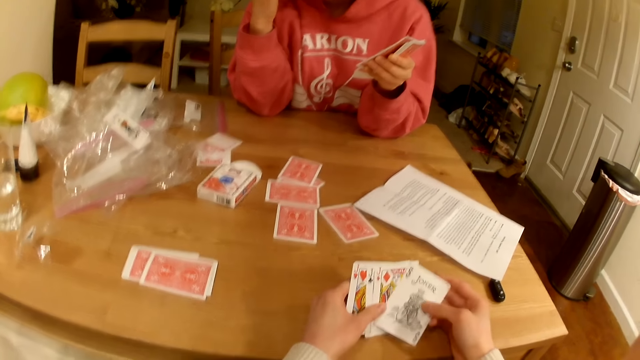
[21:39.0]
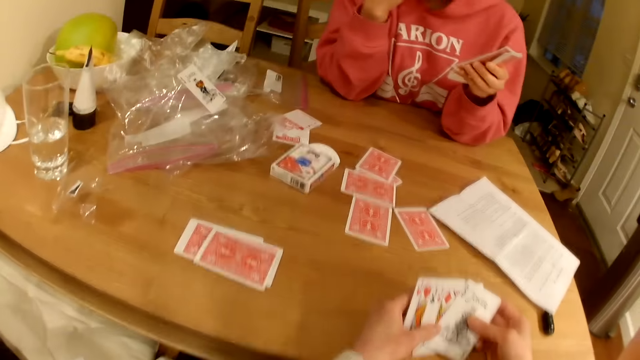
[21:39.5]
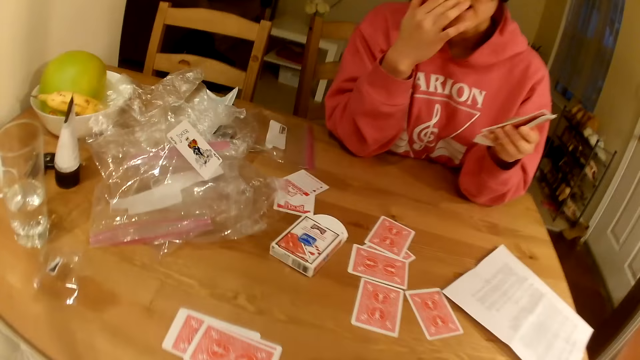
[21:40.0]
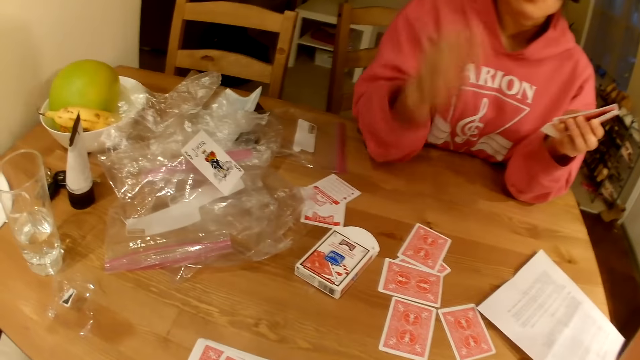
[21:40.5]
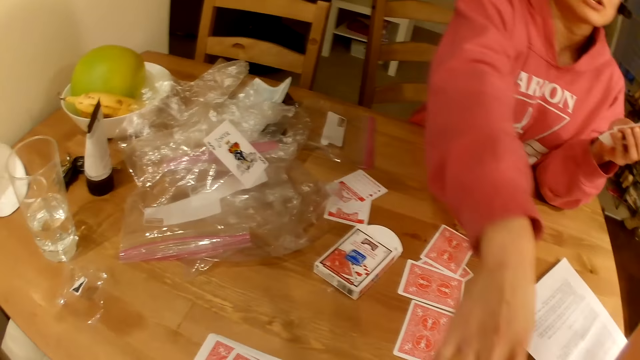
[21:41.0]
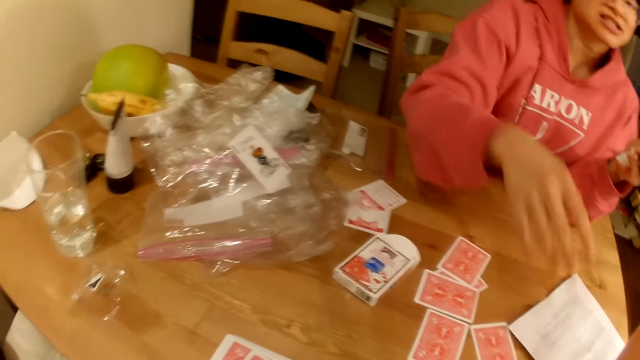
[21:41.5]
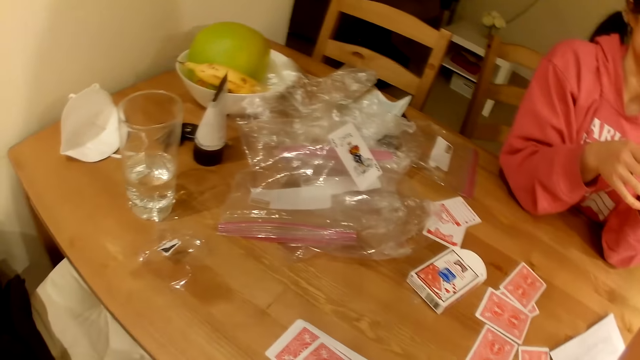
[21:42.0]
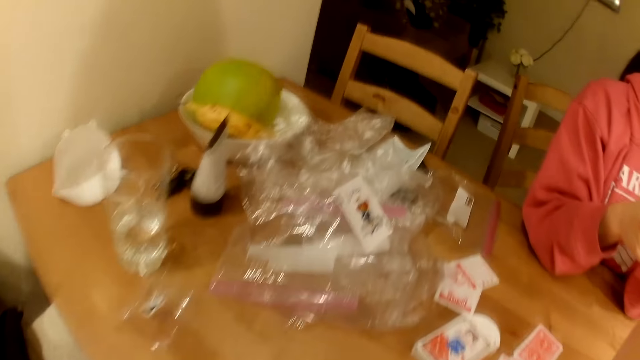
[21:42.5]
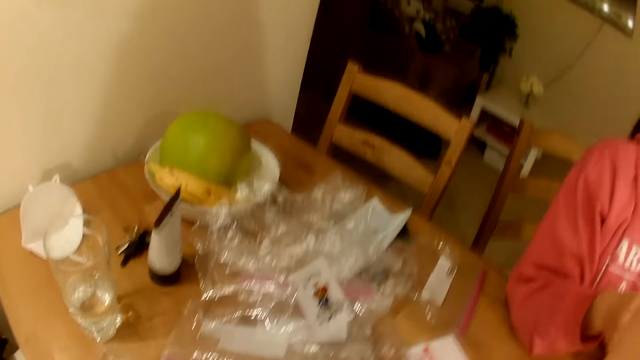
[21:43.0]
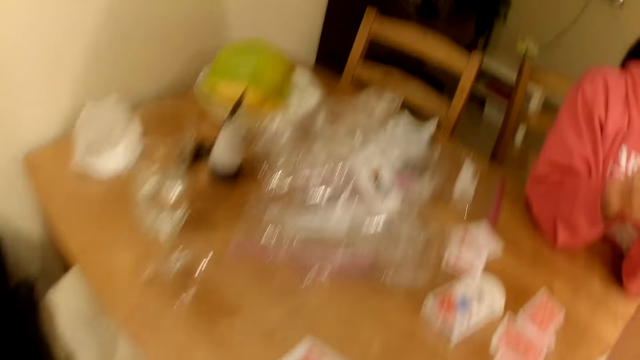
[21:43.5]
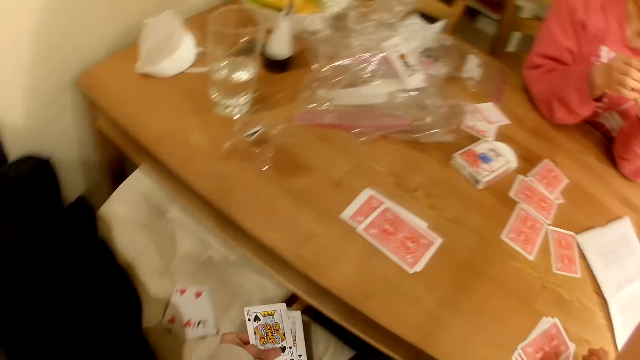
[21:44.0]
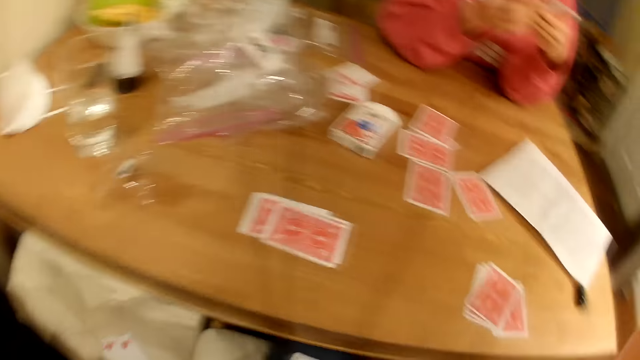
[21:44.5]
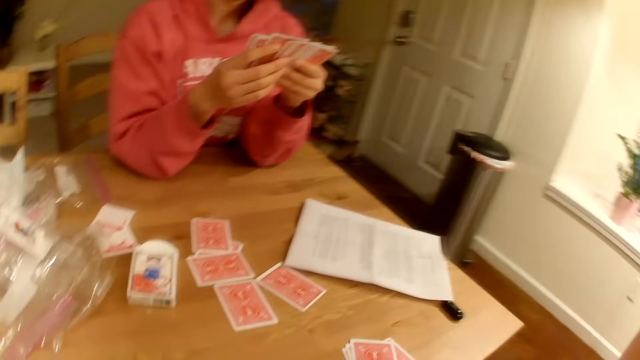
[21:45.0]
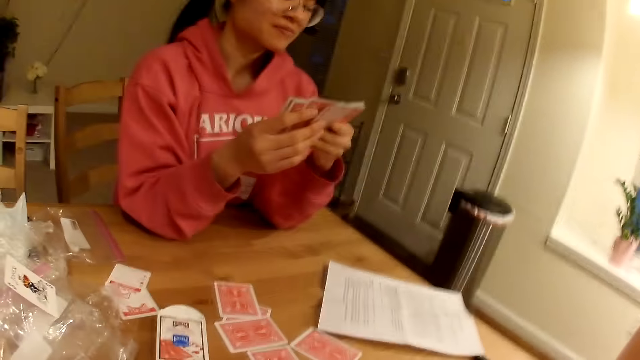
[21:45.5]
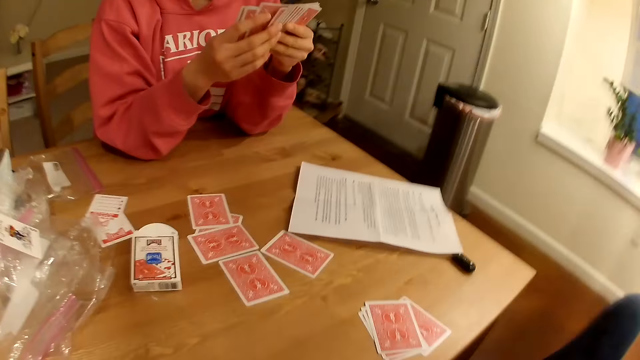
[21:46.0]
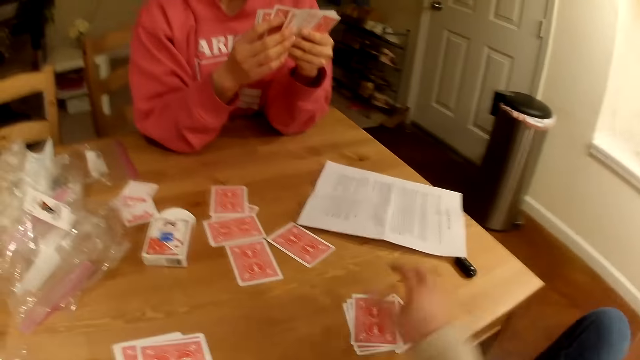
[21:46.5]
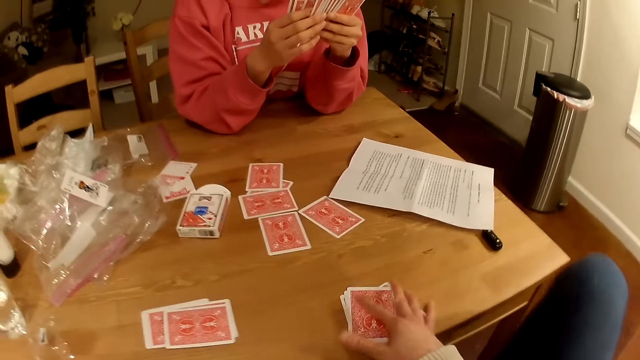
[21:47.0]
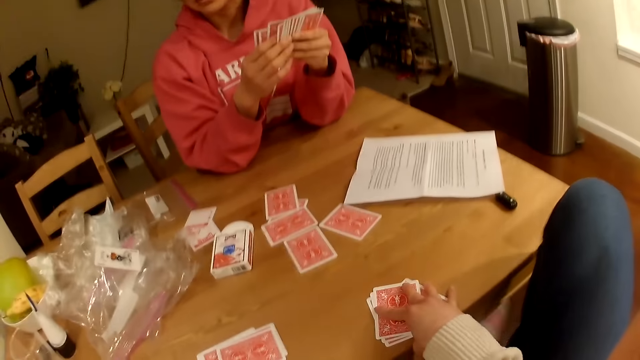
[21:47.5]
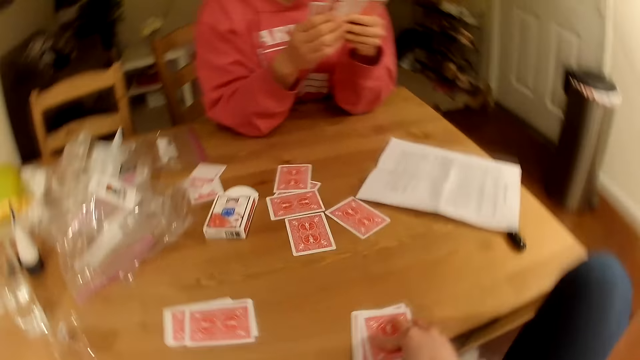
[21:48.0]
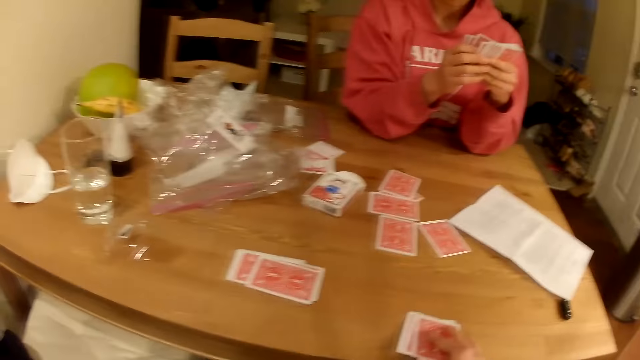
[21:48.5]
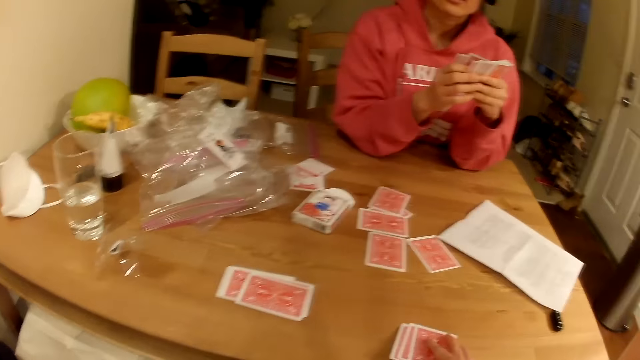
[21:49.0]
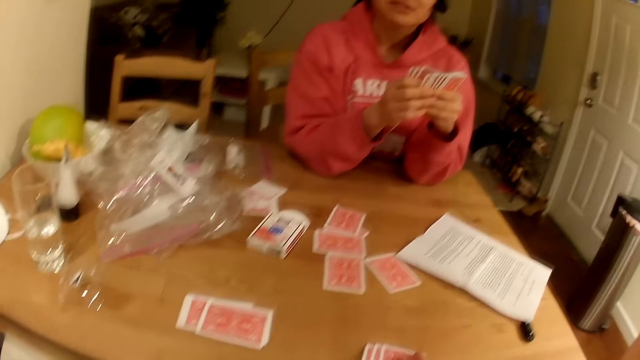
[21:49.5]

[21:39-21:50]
The person stretches a hand towards the camera wearer. The camera wearer touches the playing cards on the table.

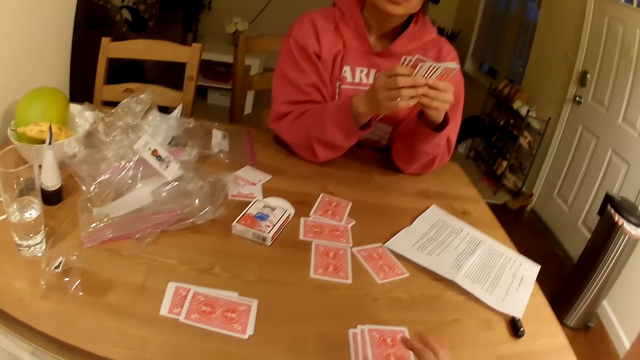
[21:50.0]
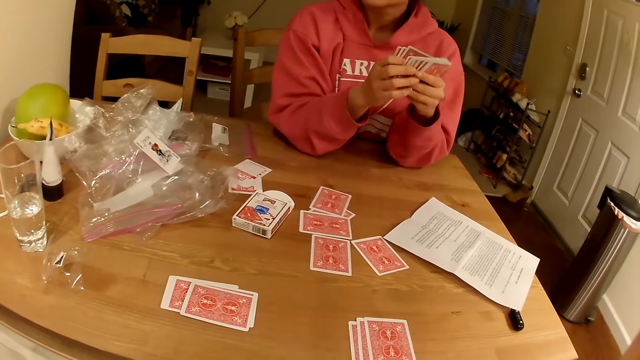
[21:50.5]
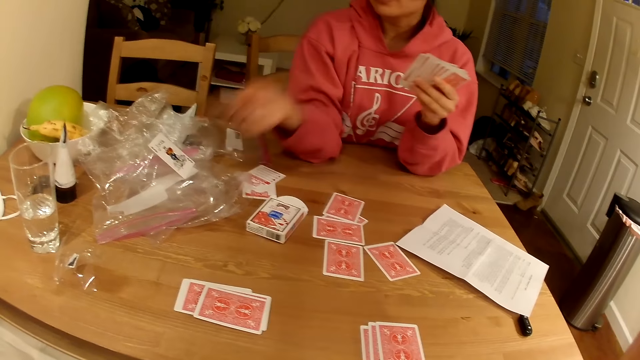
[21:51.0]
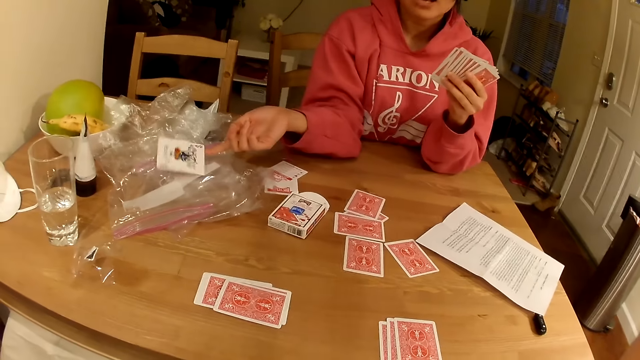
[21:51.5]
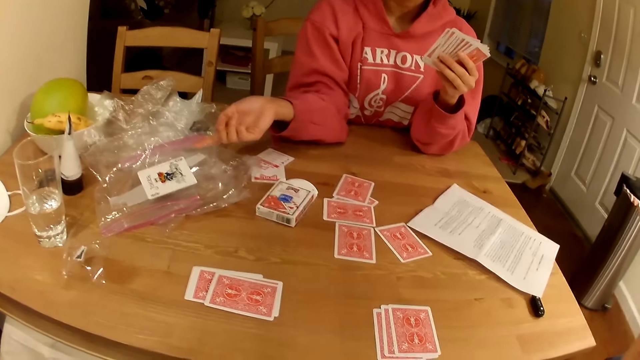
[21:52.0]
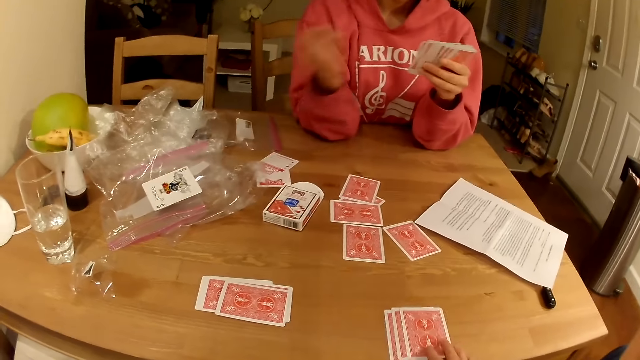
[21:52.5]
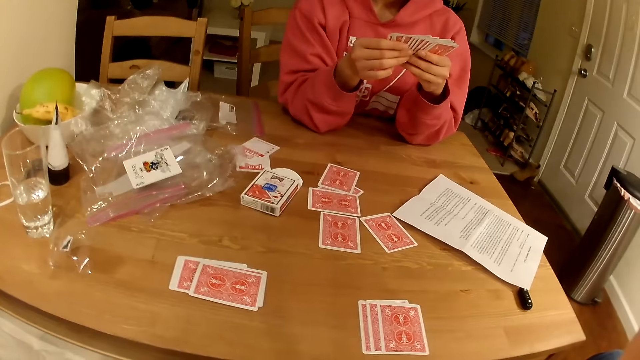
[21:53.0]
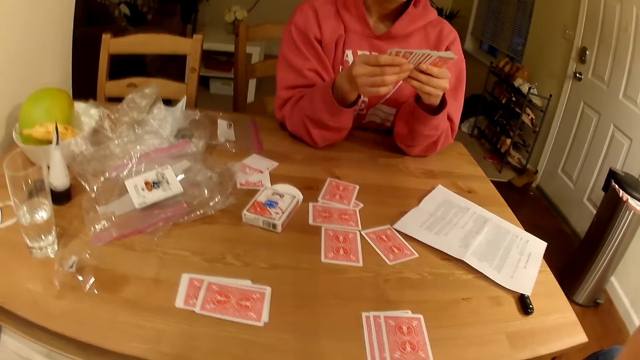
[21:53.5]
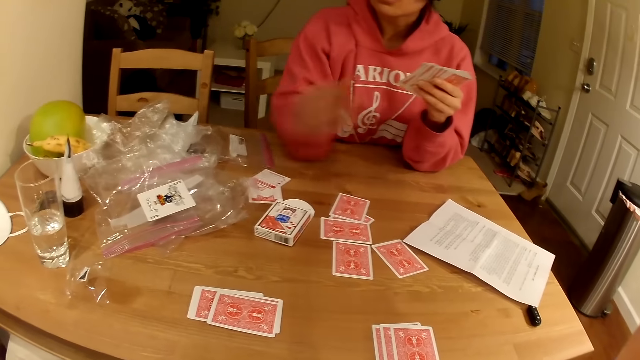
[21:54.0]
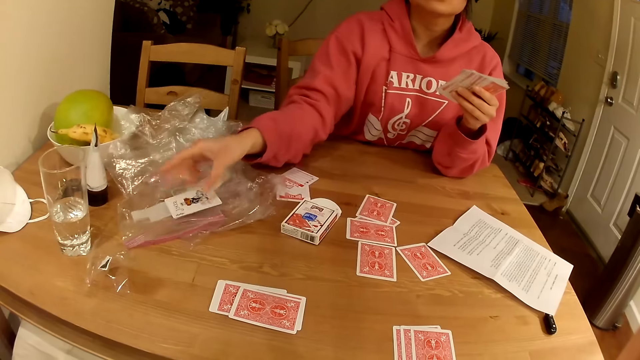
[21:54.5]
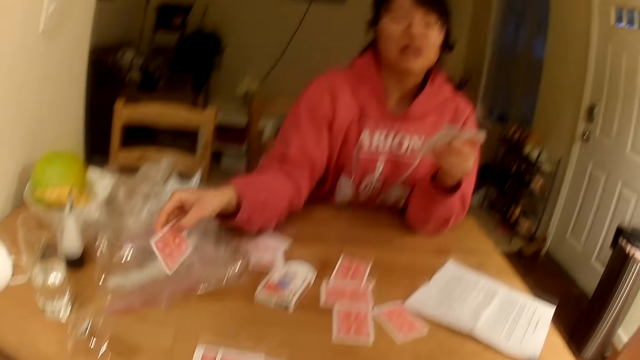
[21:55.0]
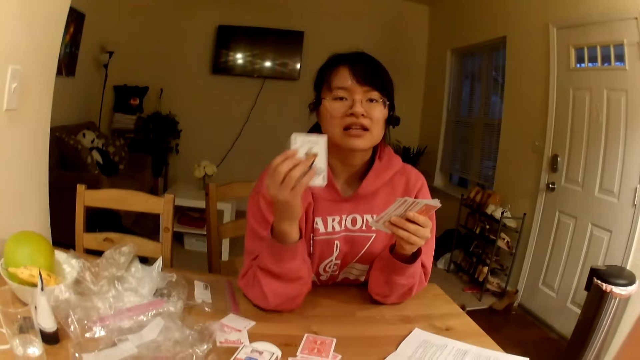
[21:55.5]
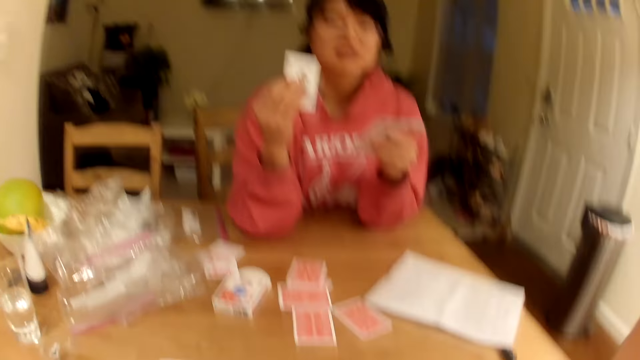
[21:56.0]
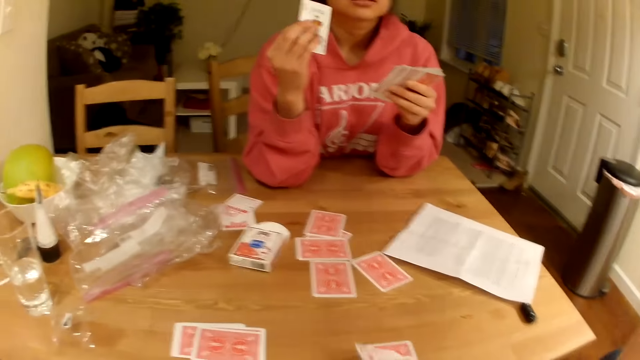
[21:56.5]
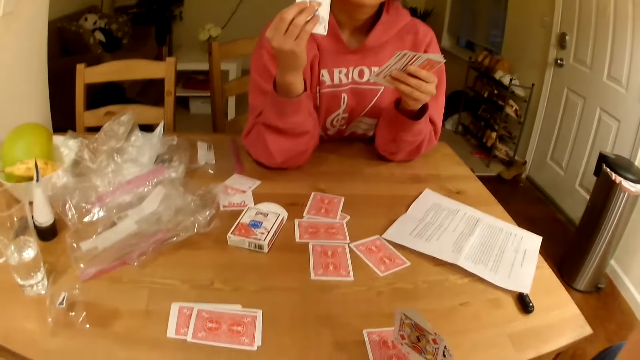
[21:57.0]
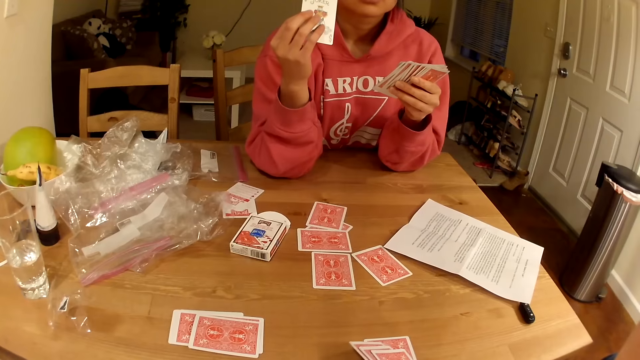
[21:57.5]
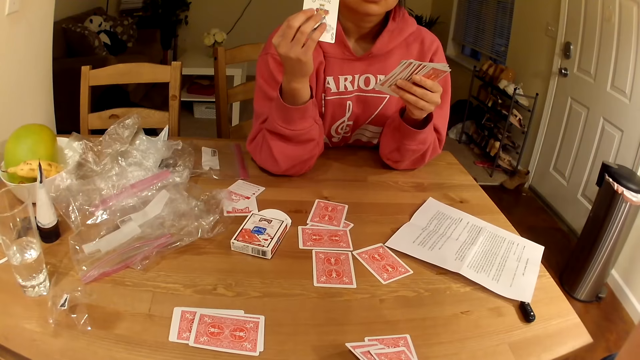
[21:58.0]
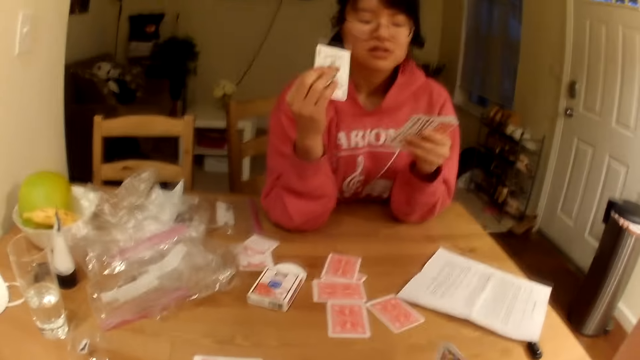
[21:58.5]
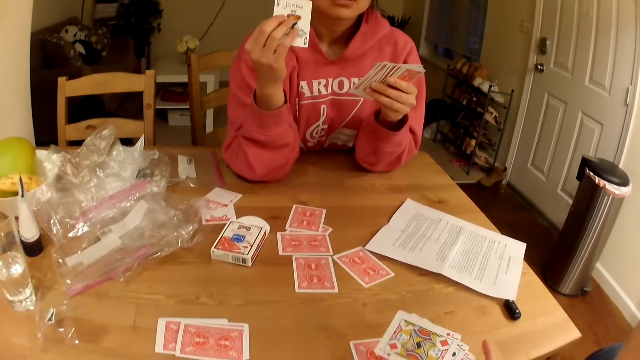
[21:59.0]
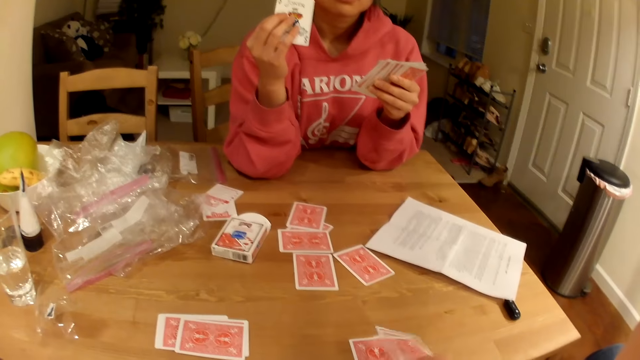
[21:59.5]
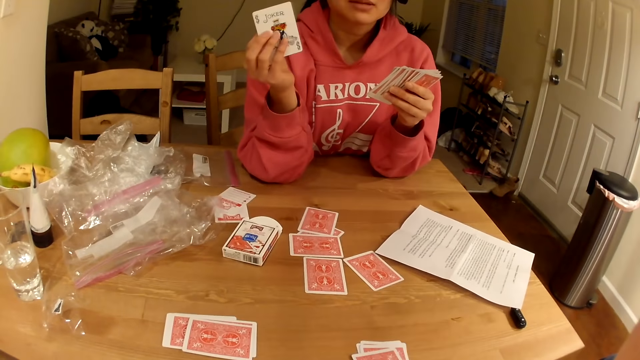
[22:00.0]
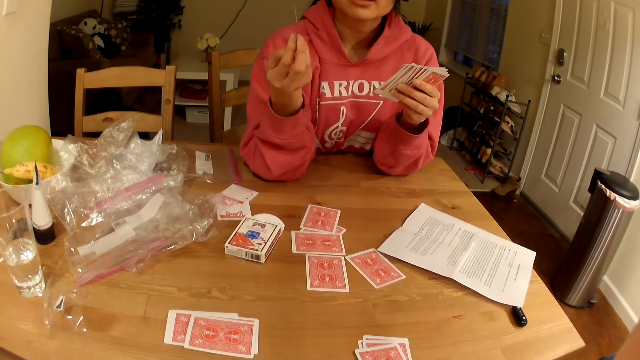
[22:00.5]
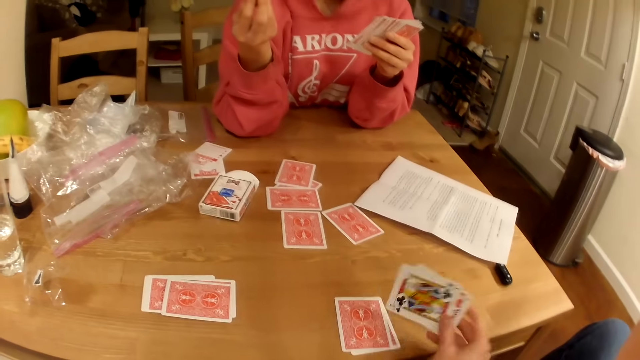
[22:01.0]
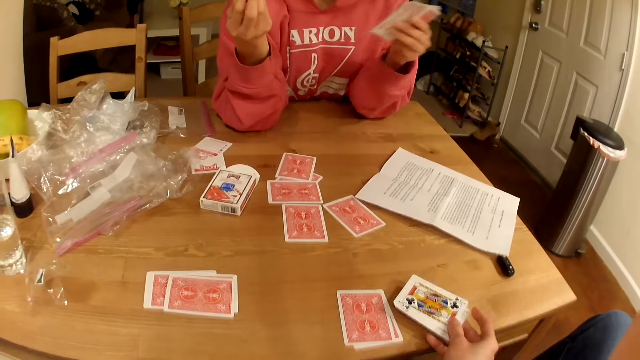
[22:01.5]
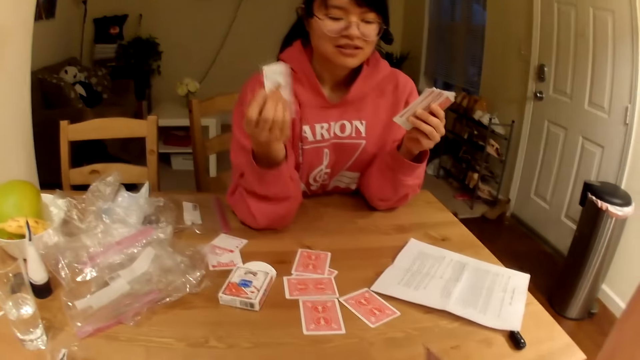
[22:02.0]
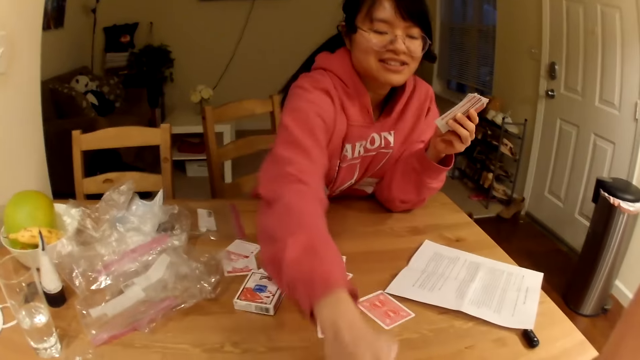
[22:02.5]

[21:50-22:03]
The person points at the playing cards on the polythene, picks a playing card from the polythene and shows the playing card to the camera wearer. The camera wearer checks the playing cards on the table. They open the cards.
